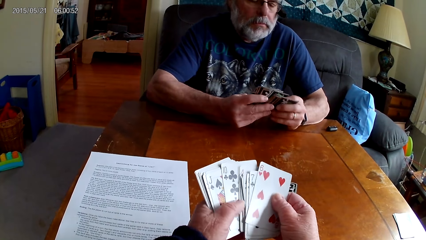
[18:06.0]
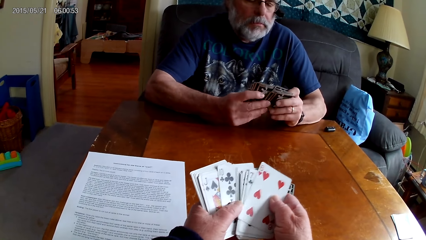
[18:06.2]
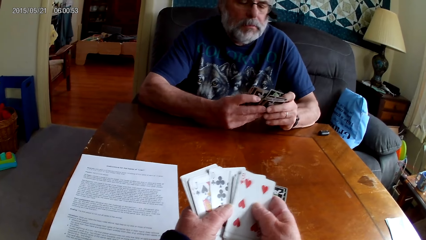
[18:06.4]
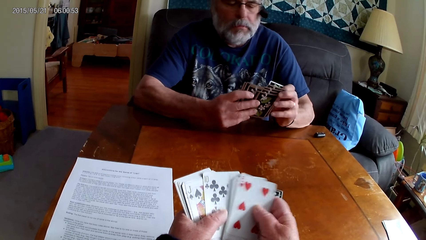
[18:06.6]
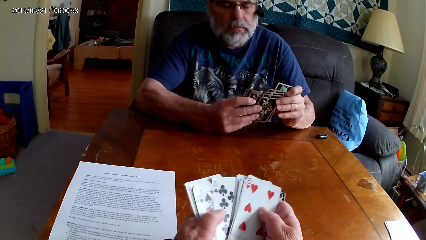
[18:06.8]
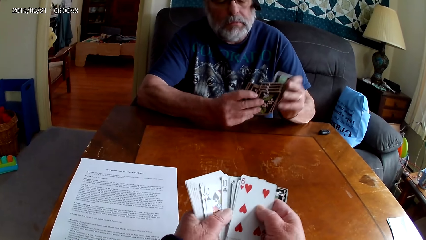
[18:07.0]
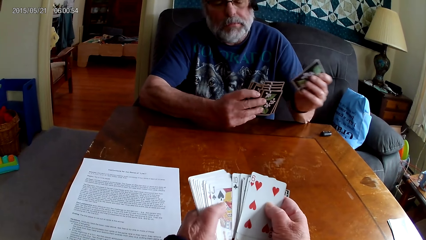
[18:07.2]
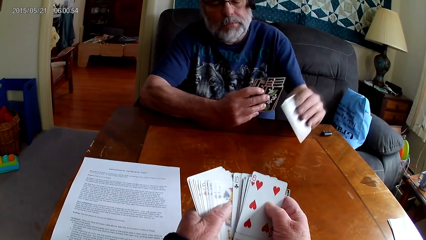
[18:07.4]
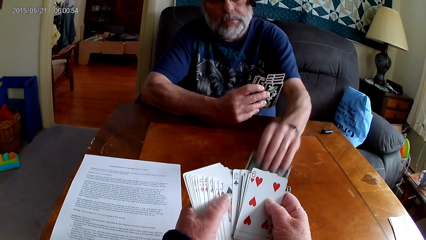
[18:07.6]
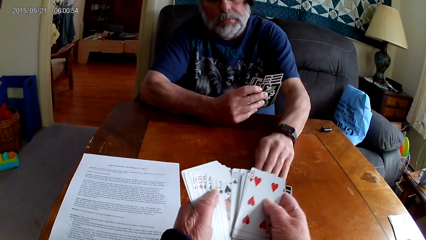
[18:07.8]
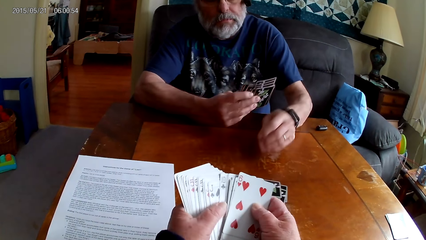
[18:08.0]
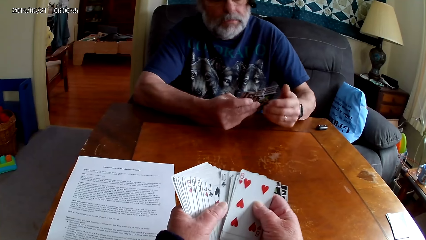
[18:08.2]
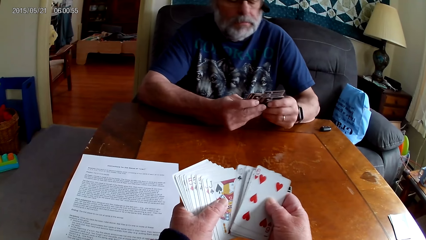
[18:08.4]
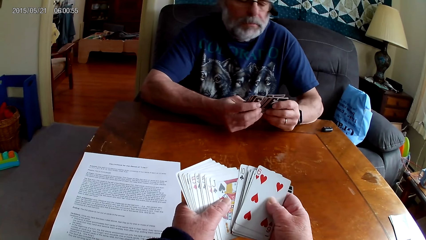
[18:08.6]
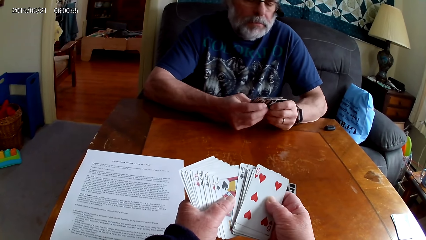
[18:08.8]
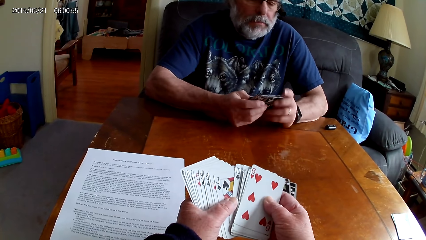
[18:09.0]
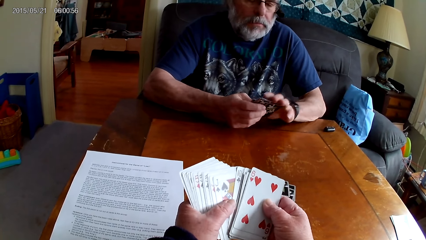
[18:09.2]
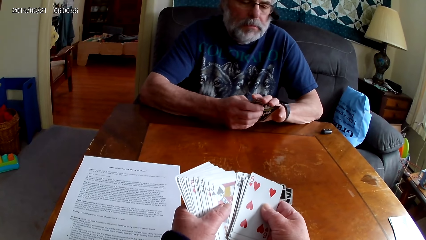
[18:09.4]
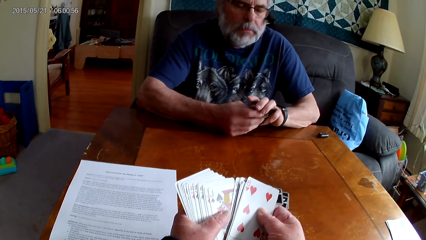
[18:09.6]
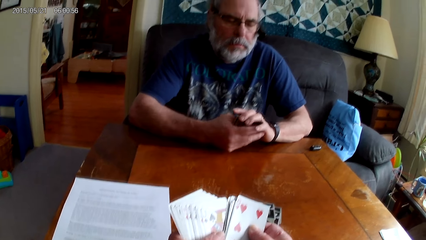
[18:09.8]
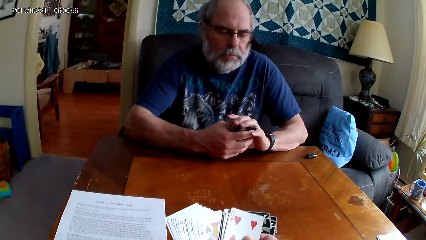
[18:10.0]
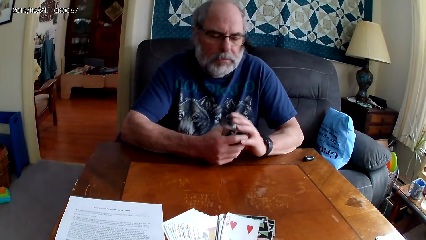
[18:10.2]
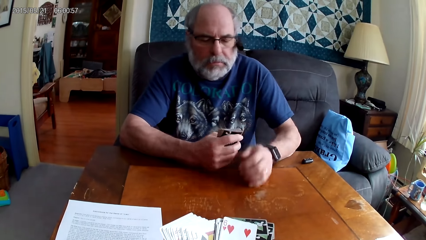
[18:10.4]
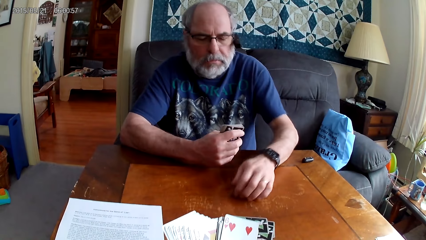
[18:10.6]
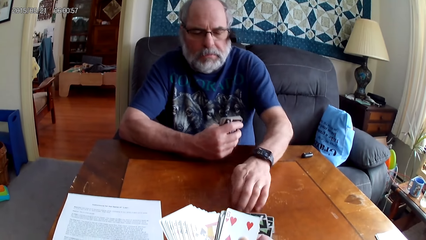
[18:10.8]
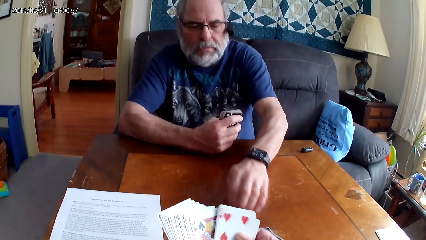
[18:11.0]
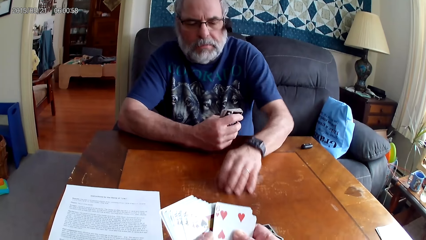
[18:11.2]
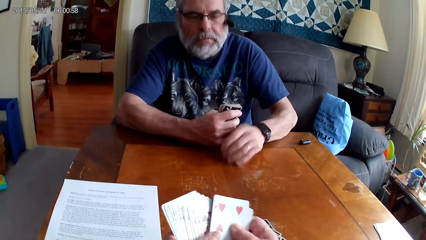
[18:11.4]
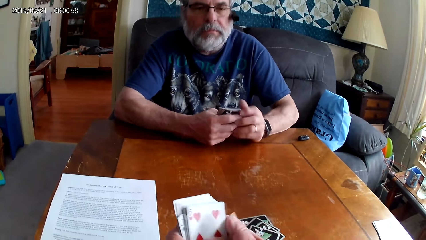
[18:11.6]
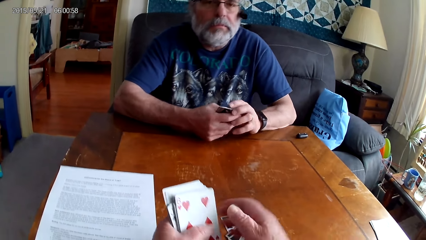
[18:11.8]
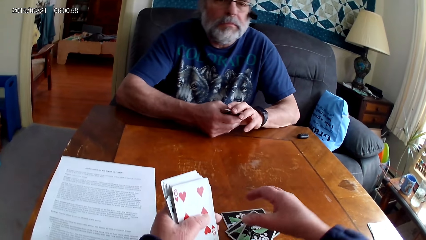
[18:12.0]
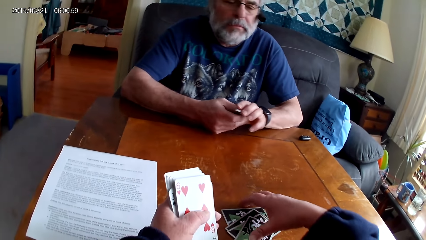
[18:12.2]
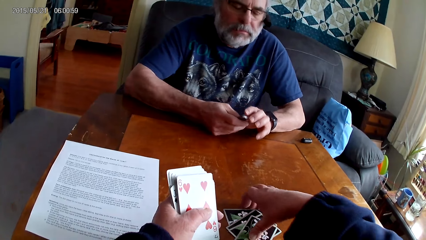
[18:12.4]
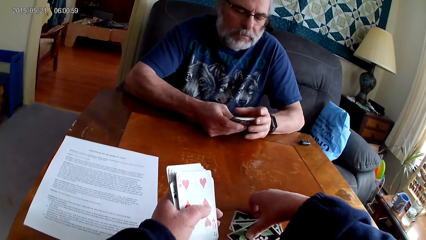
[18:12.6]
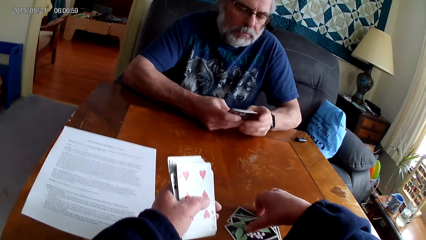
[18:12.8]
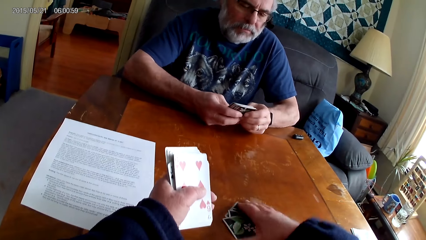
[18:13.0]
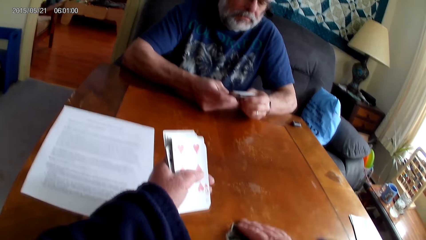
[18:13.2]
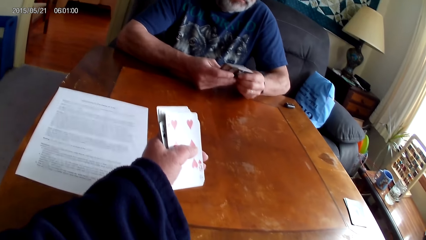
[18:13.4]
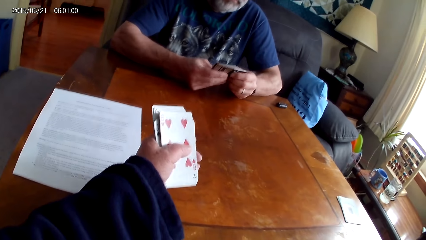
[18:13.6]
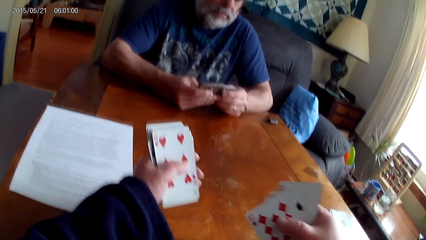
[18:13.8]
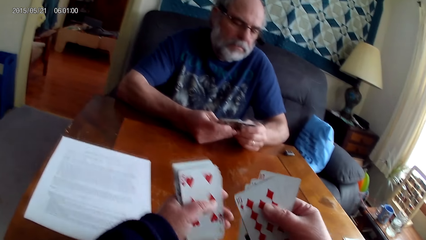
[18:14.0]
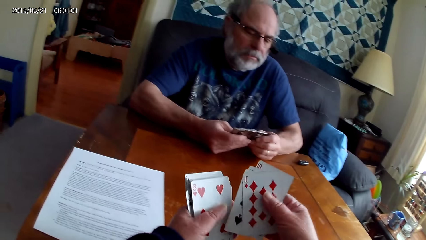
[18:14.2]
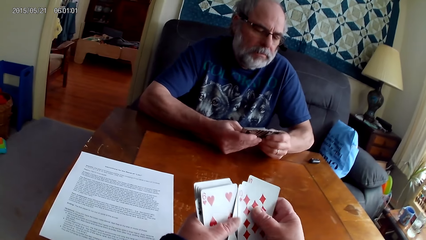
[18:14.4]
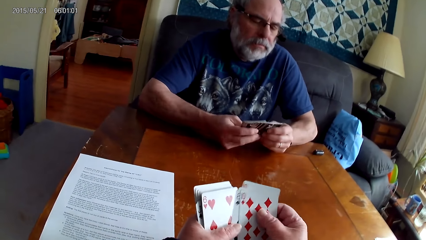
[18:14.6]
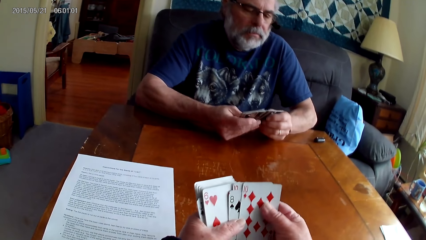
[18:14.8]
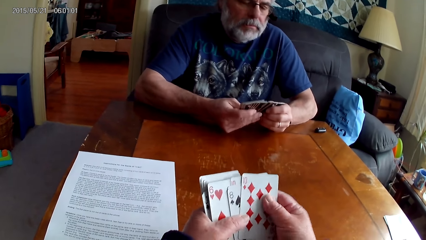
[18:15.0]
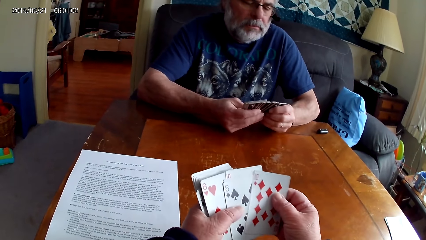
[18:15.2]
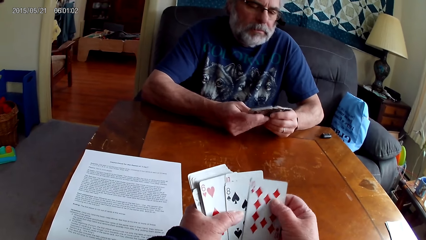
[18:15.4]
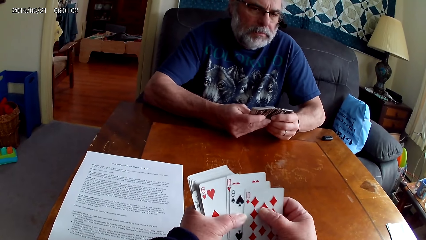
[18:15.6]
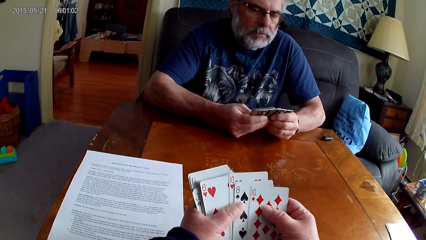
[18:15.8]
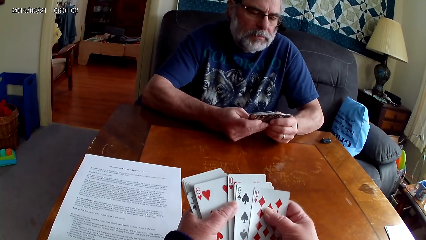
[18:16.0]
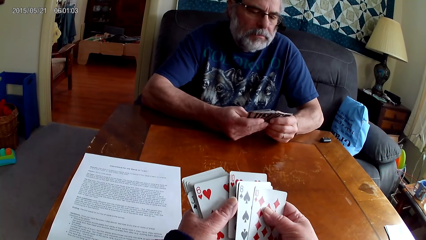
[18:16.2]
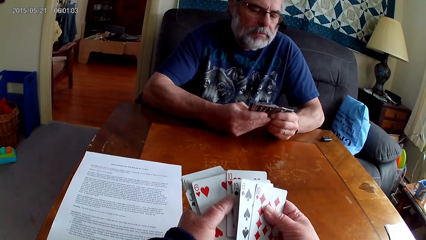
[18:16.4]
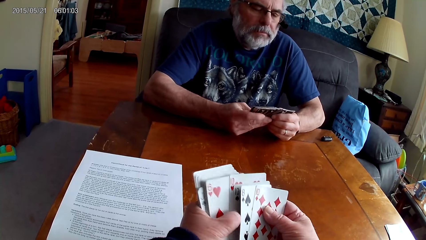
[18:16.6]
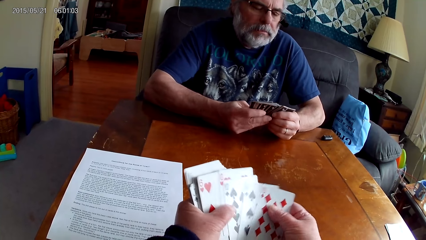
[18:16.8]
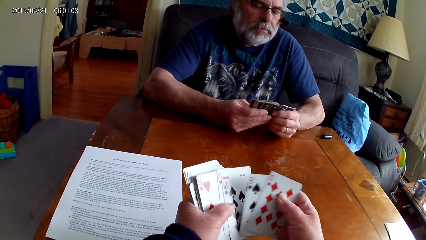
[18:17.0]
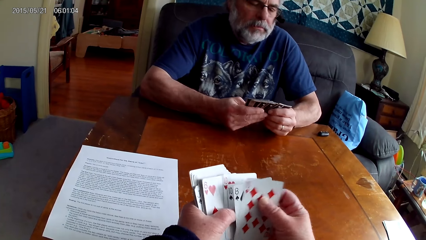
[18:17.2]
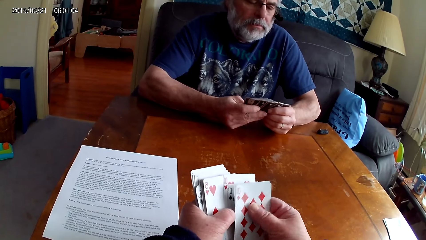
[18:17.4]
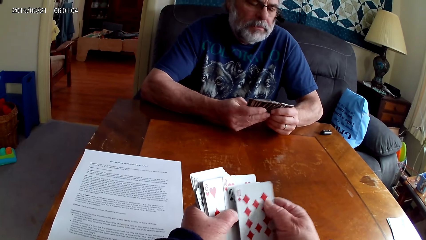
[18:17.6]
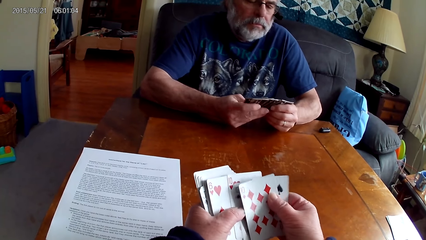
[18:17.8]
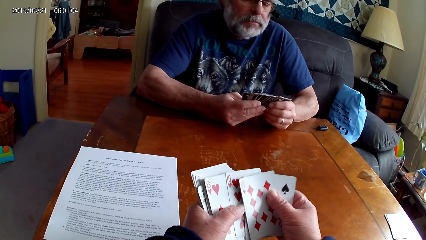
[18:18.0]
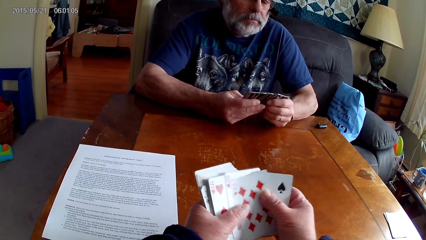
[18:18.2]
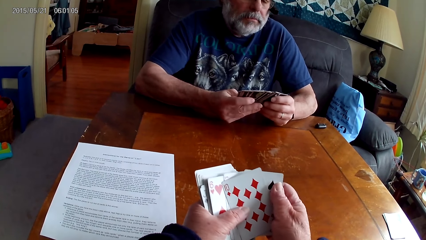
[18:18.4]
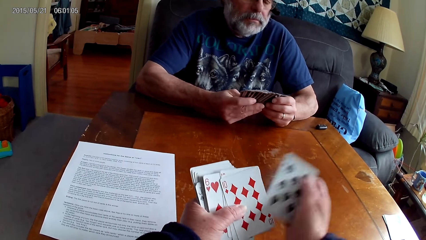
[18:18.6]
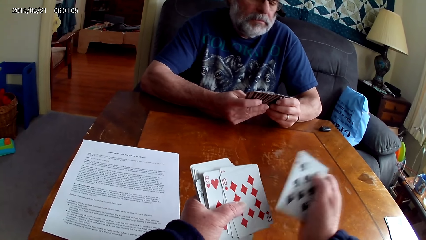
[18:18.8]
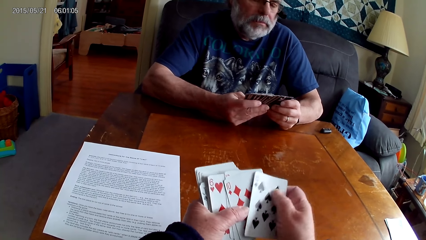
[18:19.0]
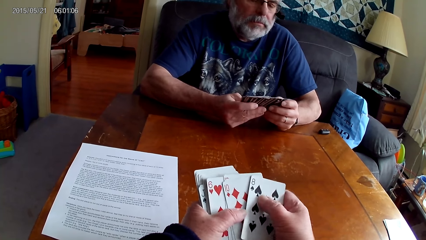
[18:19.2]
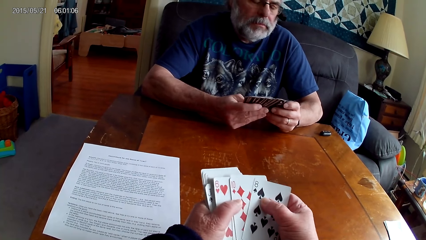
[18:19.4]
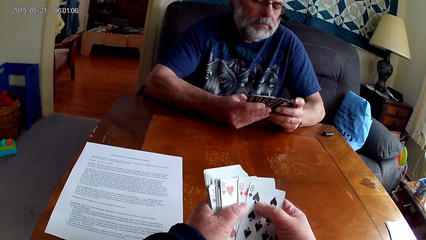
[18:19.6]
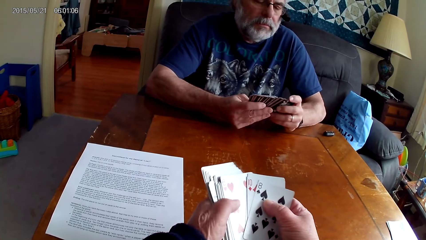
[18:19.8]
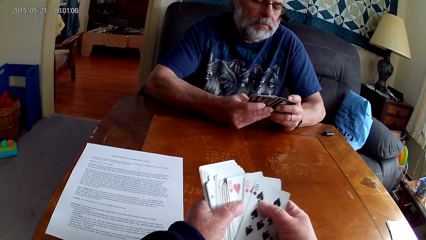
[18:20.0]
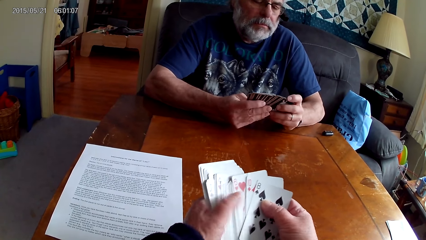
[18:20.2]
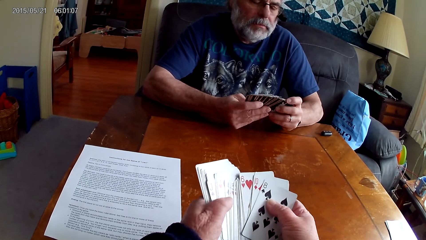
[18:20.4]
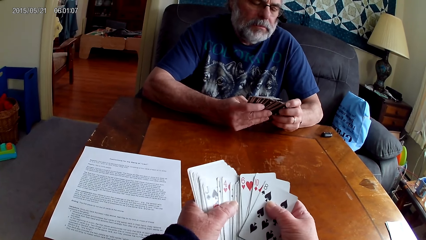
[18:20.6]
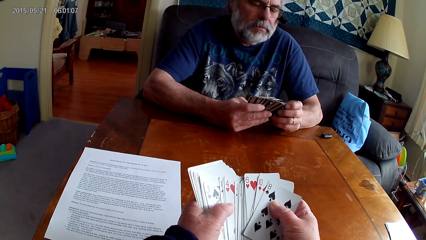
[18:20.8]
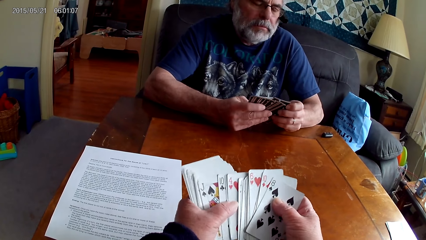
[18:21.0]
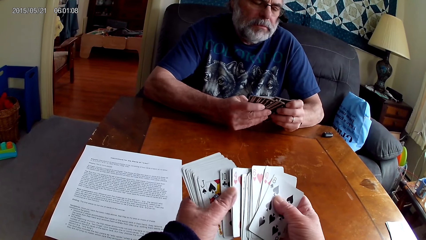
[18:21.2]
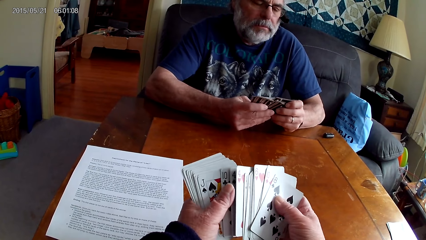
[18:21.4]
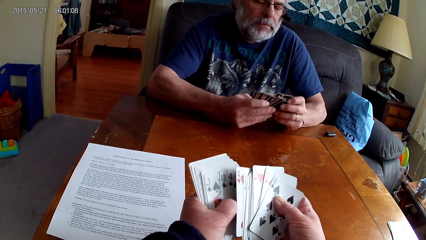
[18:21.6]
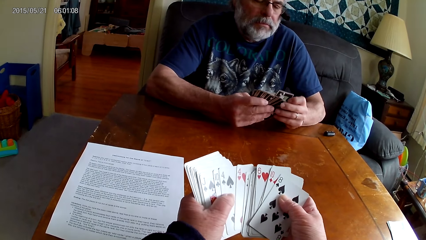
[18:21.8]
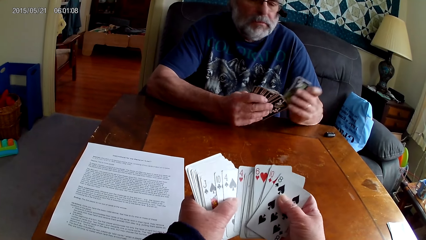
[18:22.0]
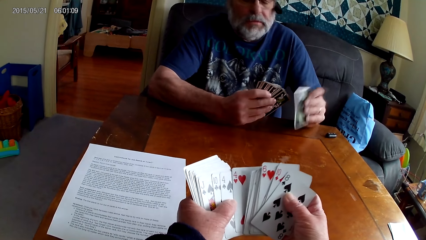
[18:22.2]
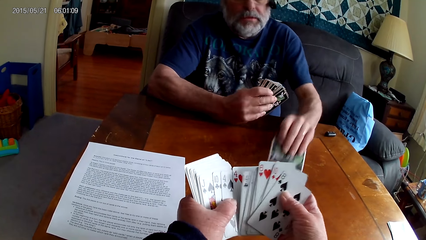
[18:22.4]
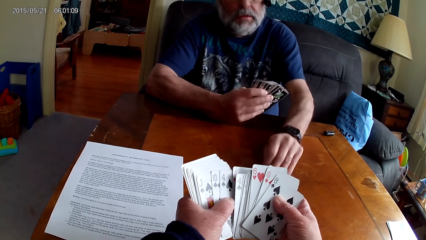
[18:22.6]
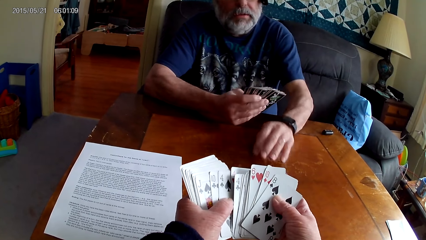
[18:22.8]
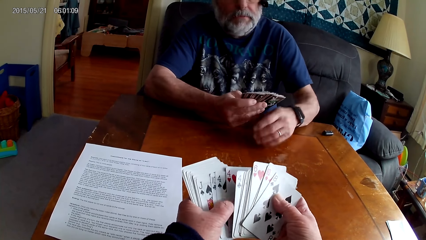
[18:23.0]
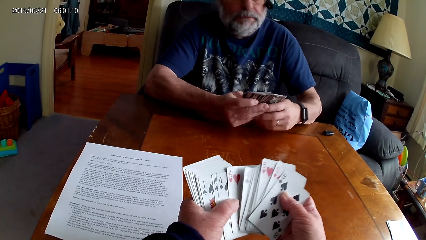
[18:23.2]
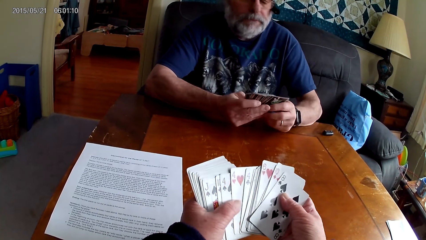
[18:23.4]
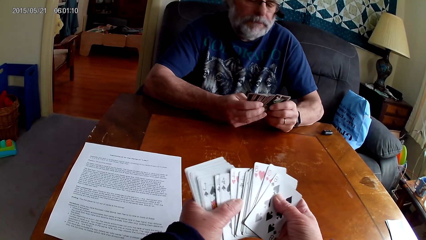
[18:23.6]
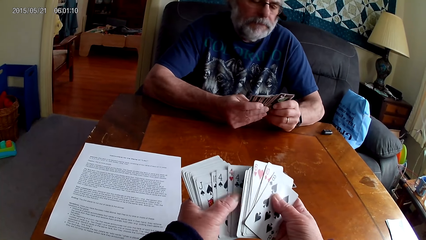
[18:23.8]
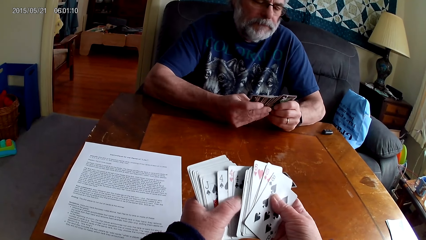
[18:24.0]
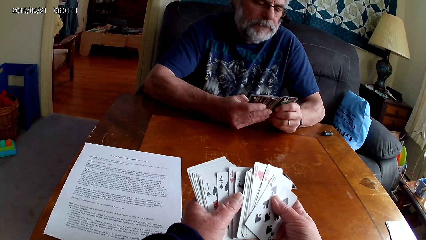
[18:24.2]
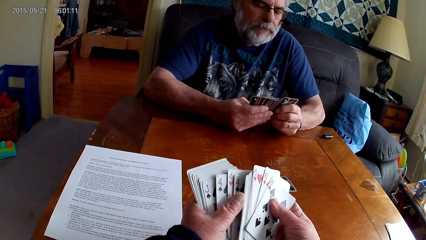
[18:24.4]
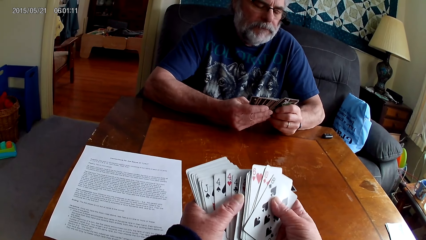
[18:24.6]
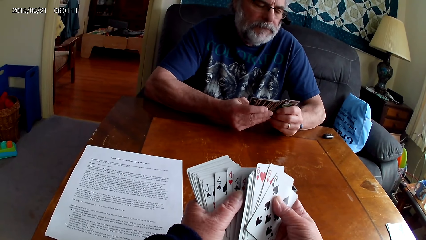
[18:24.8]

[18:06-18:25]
The camera wearer arranges cards. A man moves a card on the table. The camera wearer picks cards from the table. They put the cards together. They arrange the cards. The man arranges poker cards with both hands. The man puts a poker card on the table.
